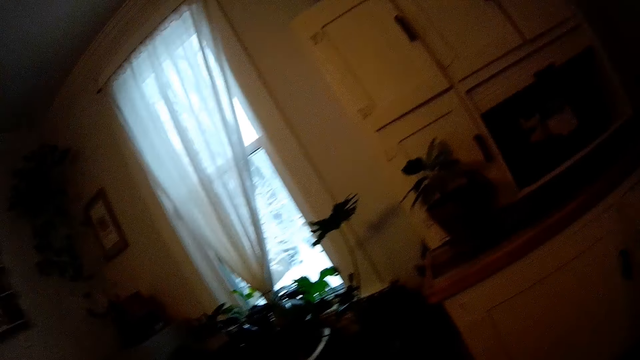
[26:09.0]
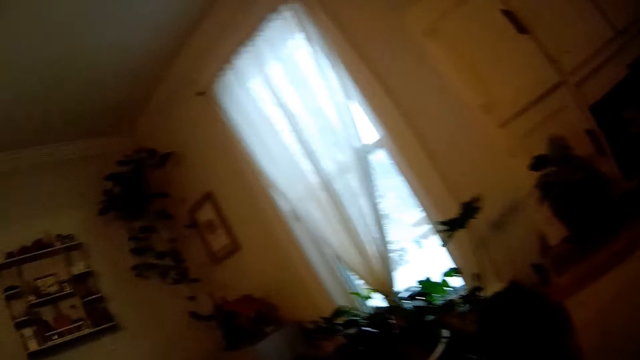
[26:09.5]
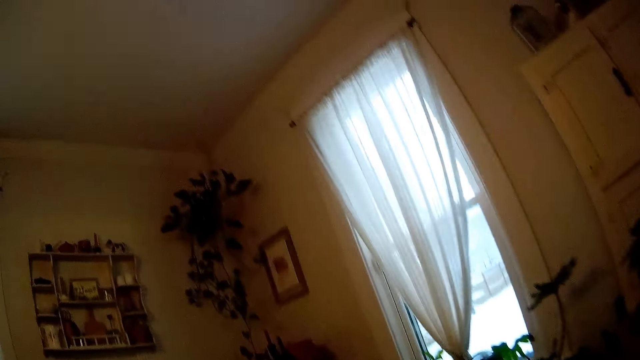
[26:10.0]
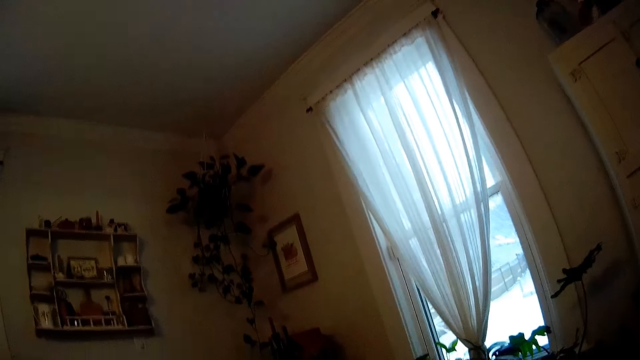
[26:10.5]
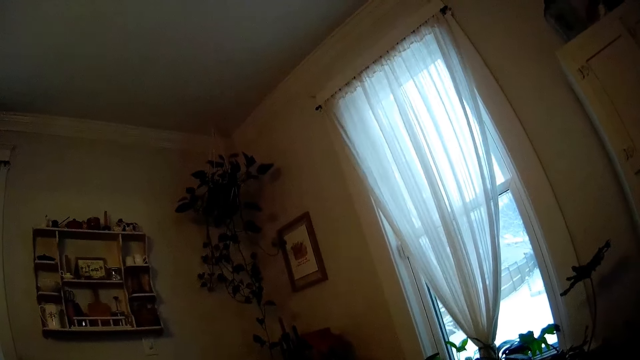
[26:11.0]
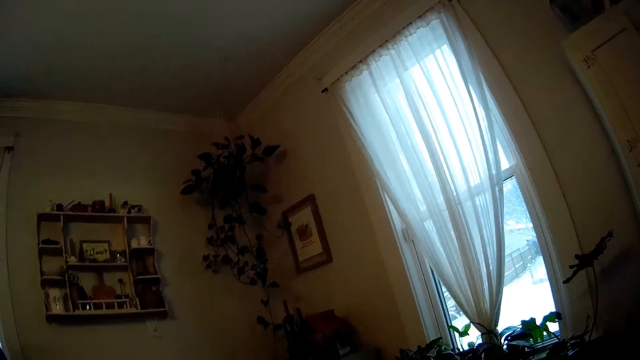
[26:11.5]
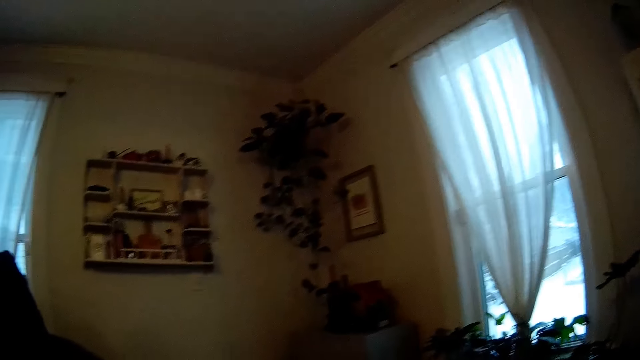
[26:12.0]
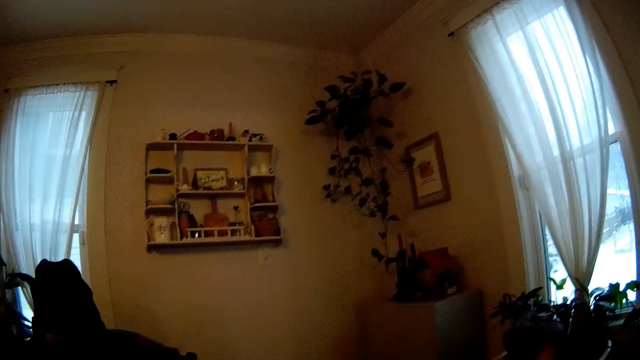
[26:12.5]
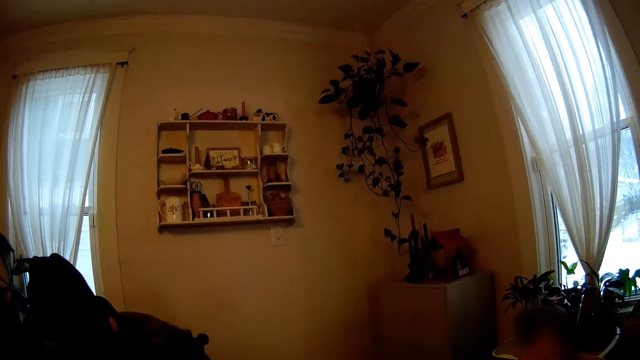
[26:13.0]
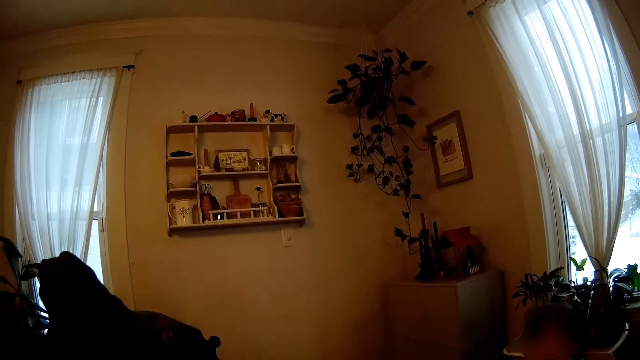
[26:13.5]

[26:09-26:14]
The camera wearer looks around.

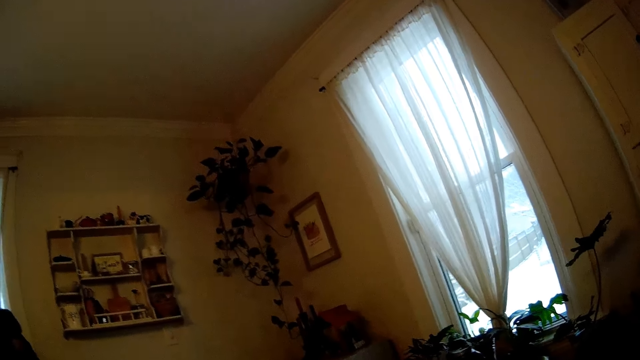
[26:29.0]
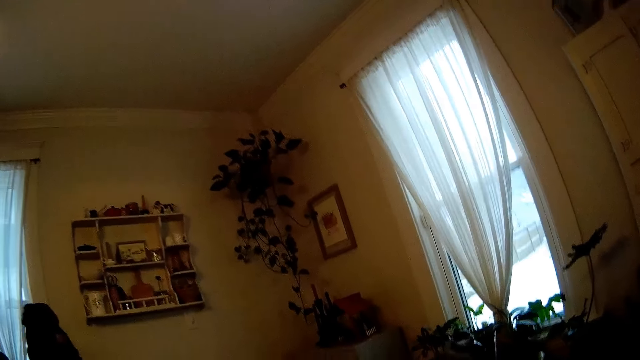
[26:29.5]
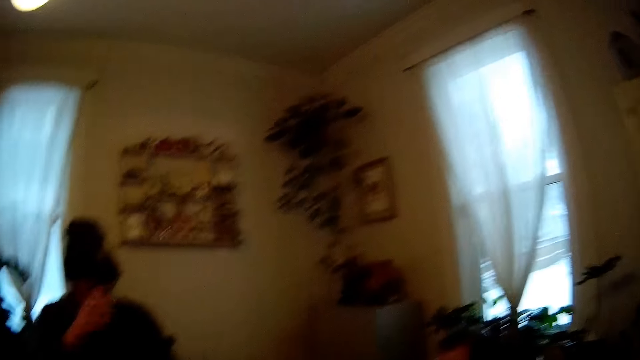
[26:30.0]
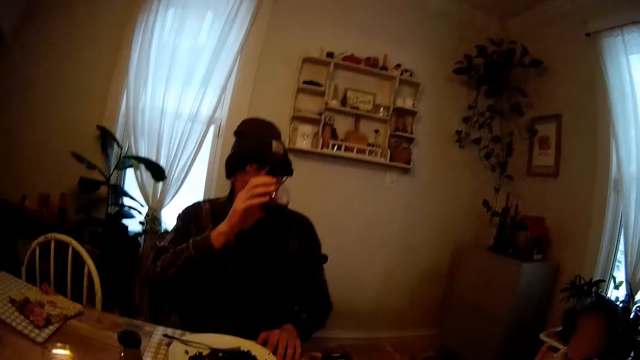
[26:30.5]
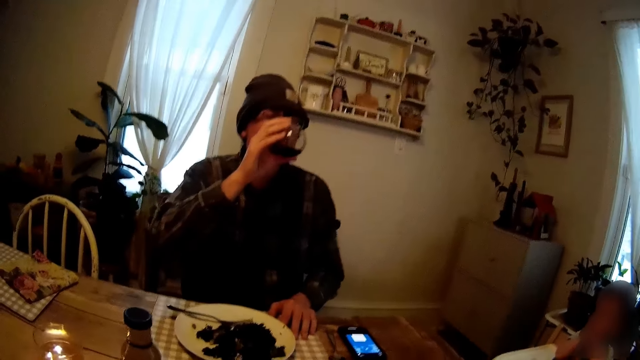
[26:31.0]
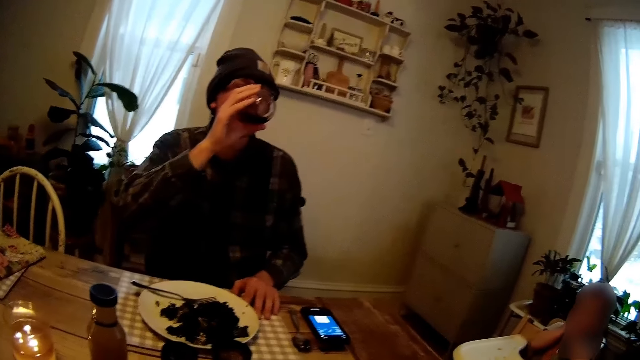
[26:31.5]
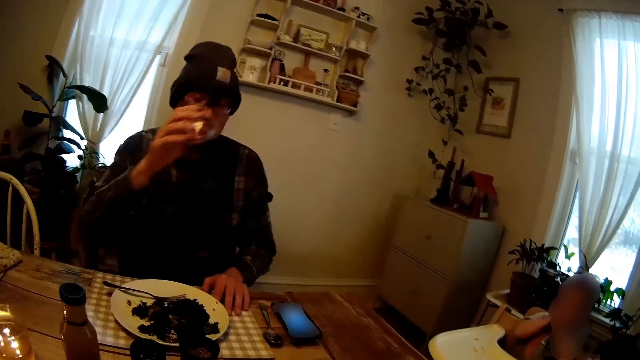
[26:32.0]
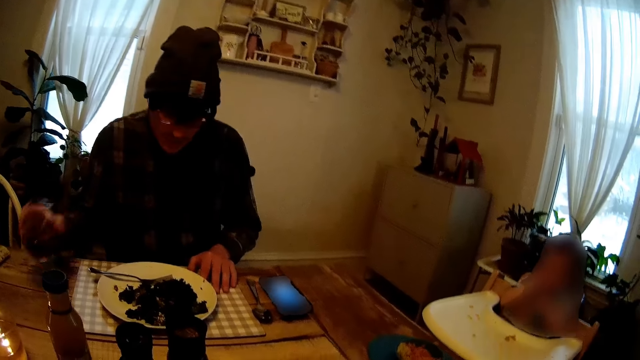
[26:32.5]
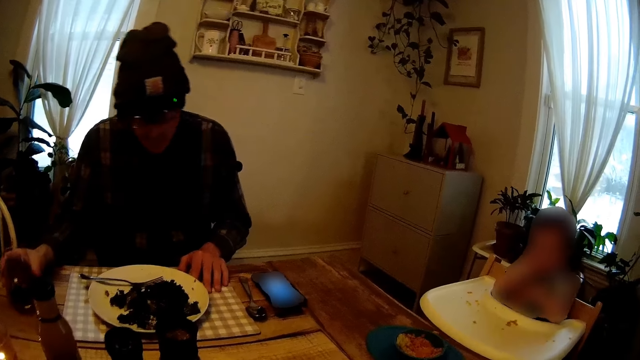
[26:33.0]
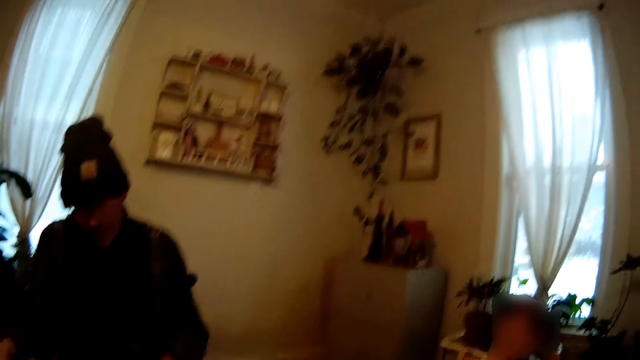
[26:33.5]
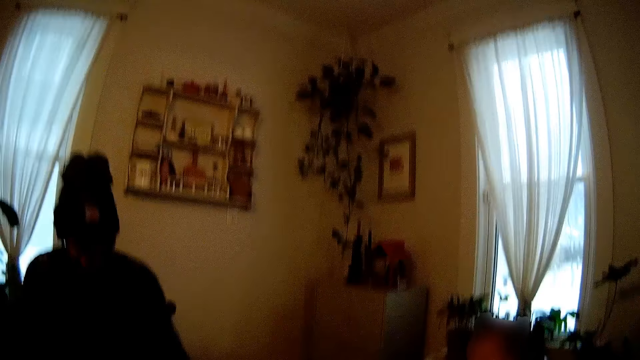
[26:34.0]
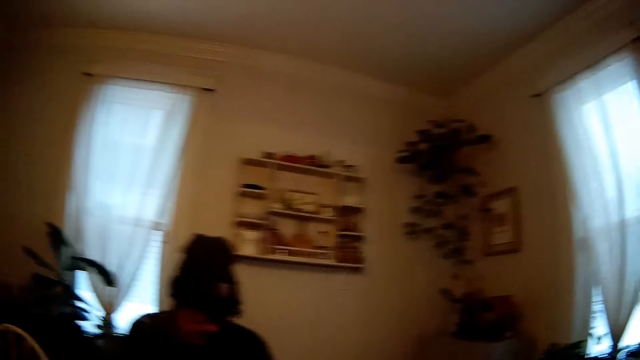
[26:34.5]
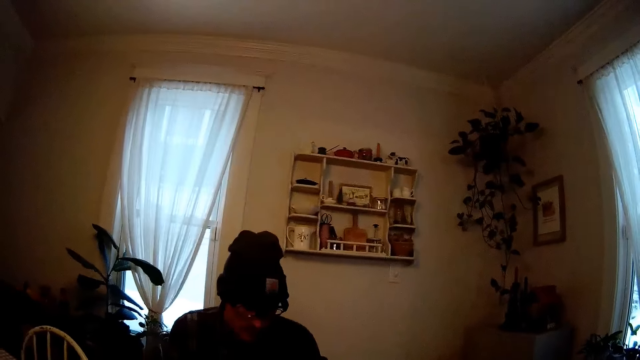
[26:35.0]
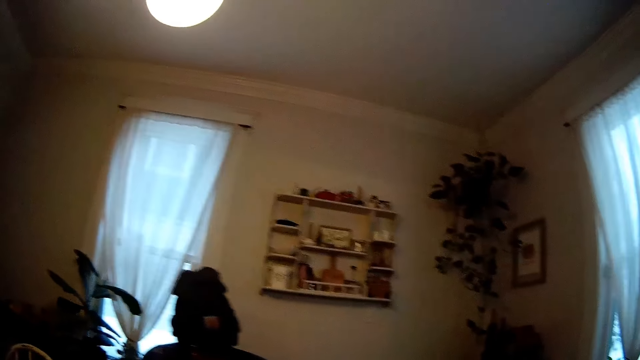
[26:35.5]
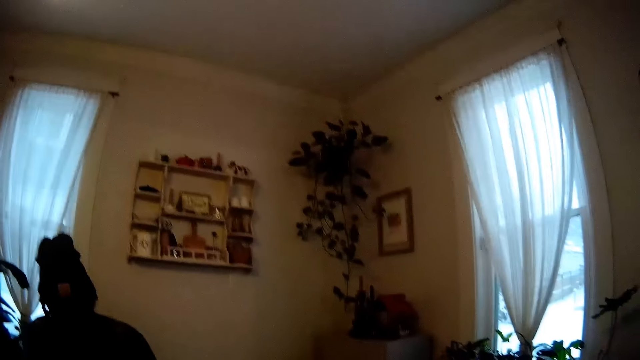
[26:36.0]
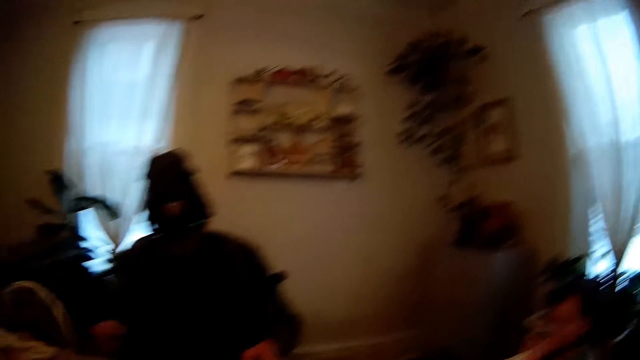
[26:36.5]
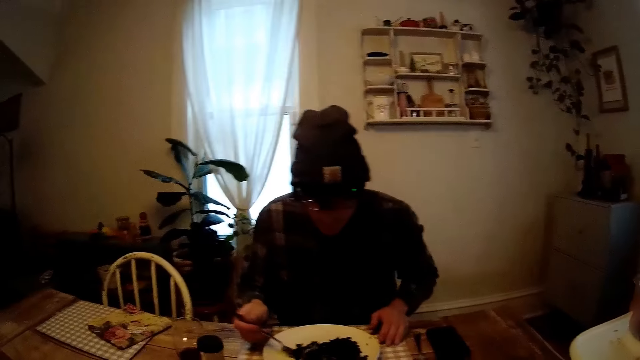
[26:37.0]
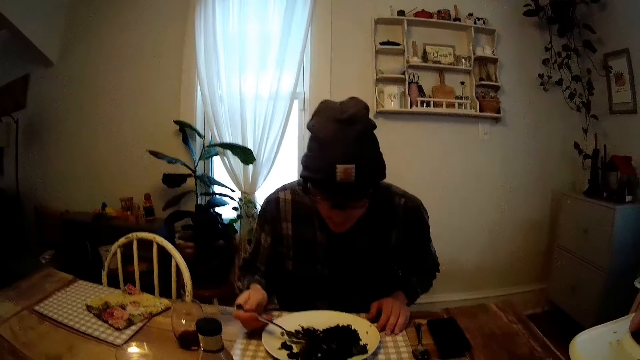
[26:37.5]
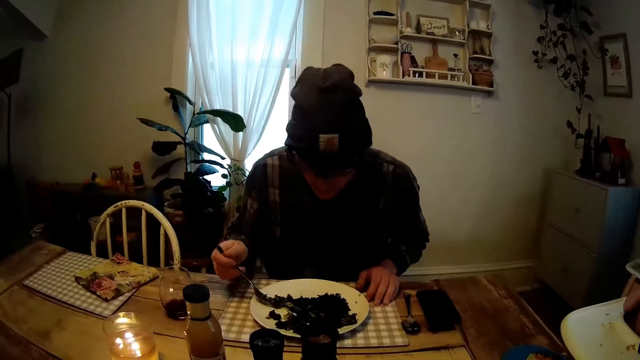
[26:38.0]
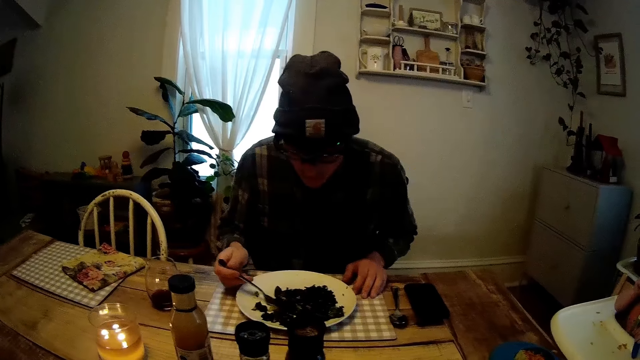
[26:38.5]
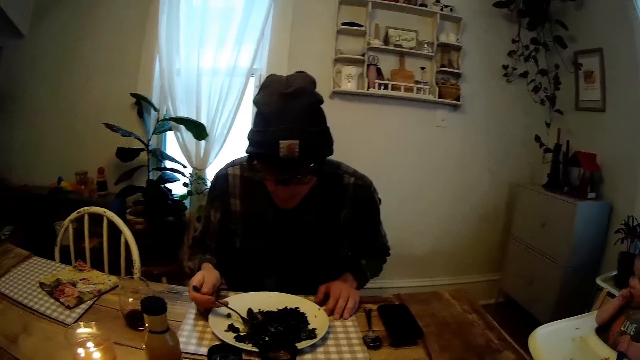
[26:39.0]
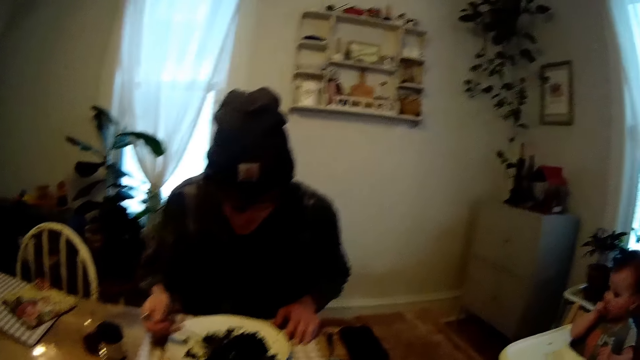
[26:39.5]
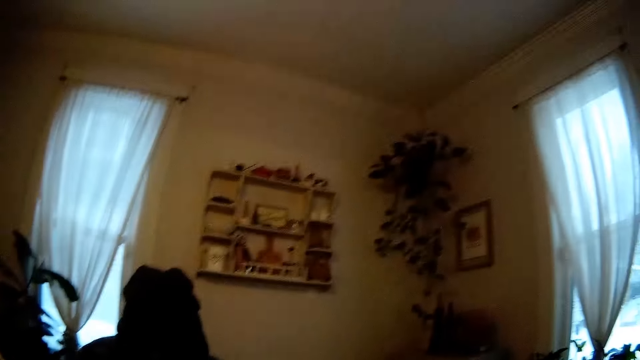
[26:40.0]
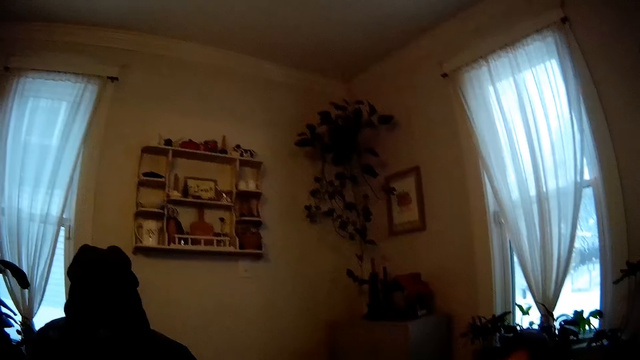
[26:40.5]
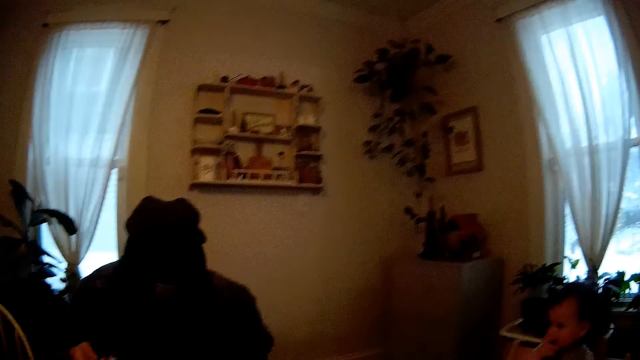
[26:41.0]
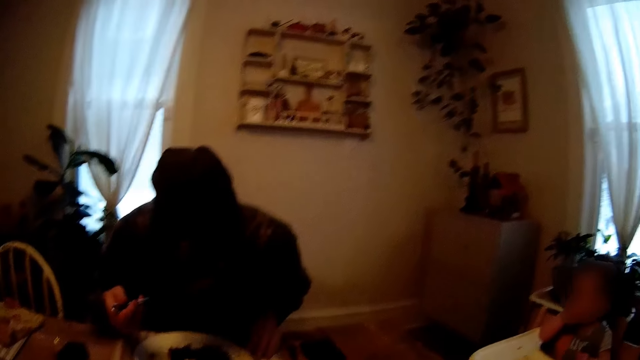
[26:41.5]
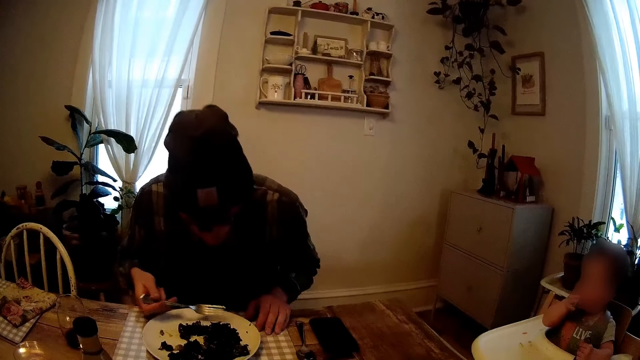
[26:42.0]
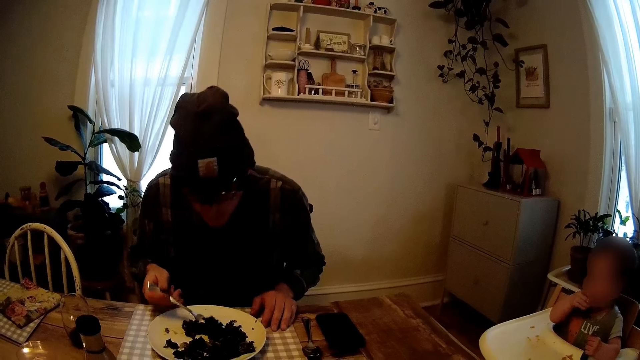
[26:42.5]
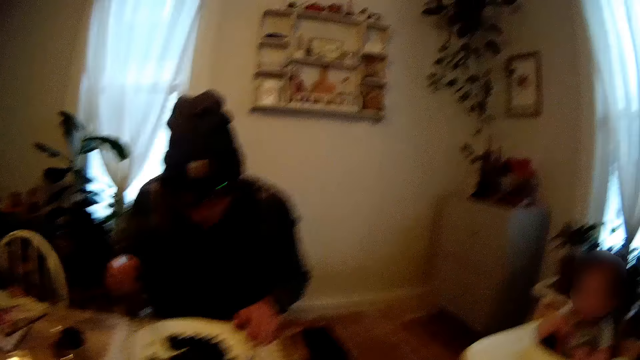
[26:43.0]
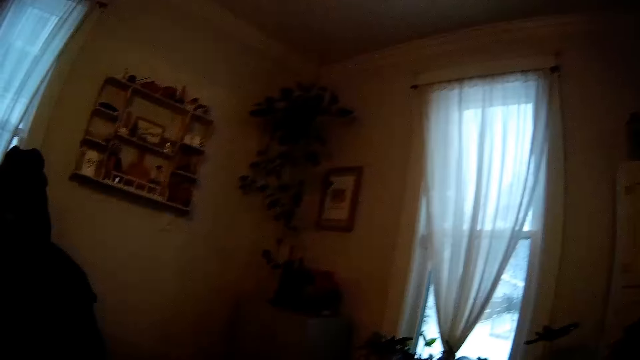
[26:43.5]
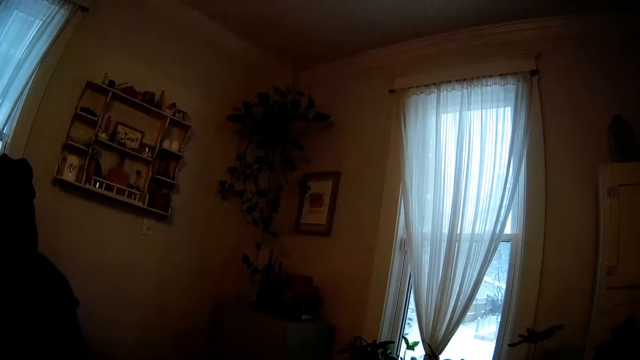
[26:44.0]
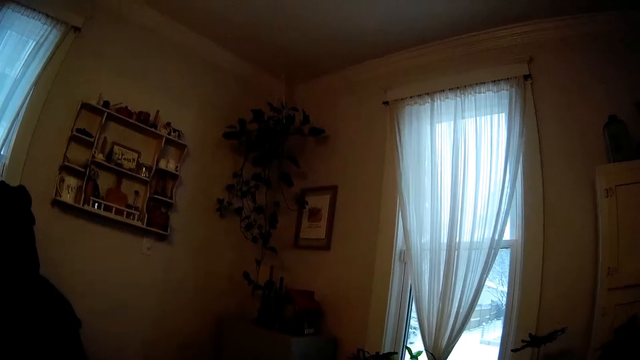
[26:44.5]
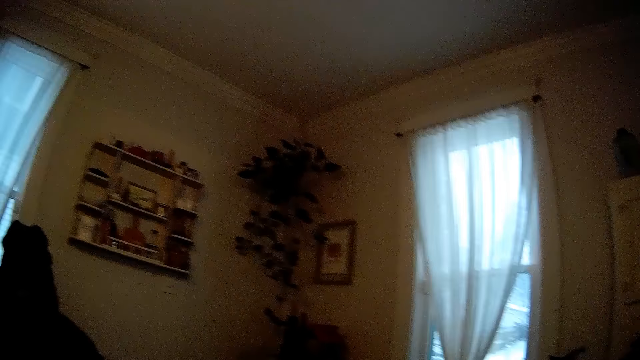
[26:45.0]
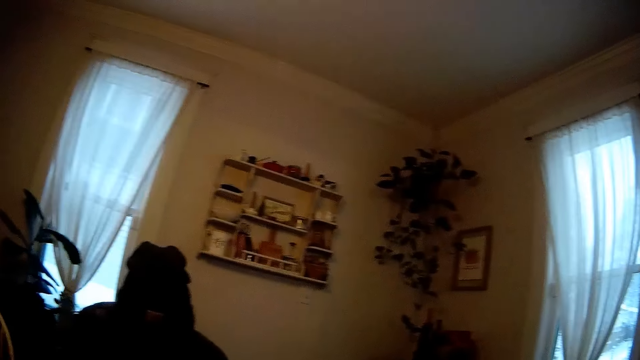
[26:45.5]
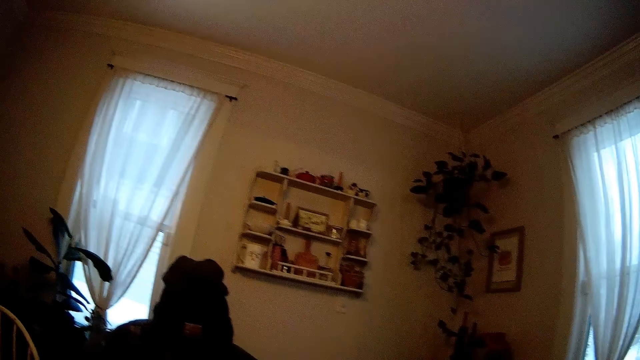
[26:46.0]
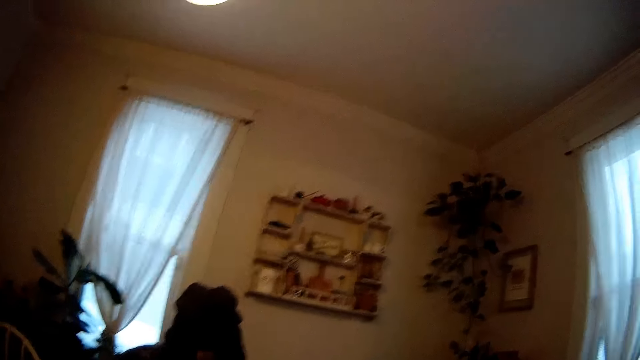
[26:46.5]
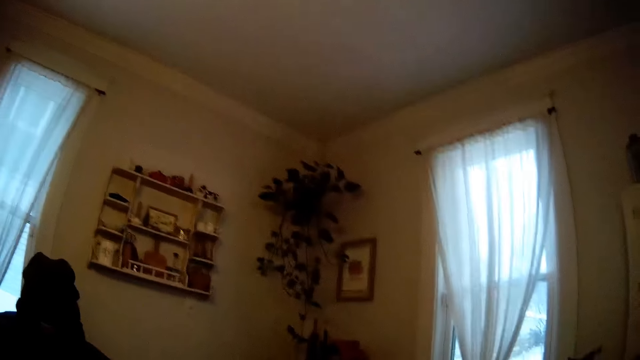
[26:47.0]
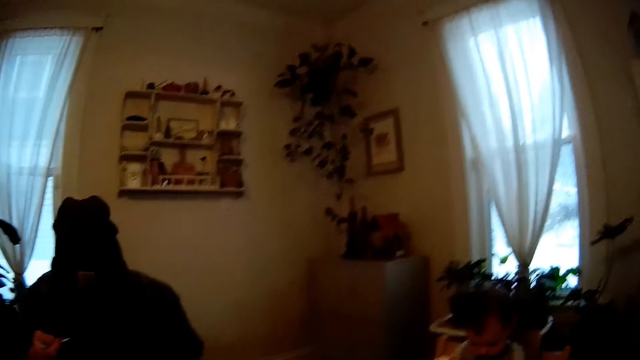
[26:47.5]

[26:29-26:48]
A man drinks a cup of wine with his right hand. The man places the cup of wine on the table with his right hand. The man scoops vegetable from the plate with the fork in his right hand. The man eats the vegetable with his right hand. The man scoops the vegetable from the plate with the fork in his right hand. The camera wearer looks around.
